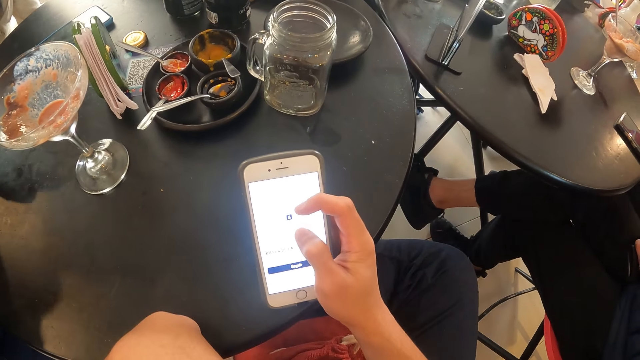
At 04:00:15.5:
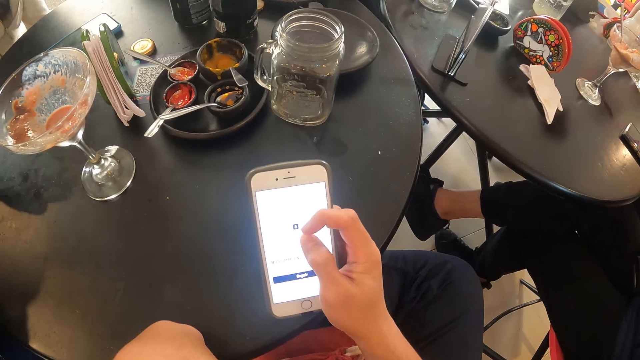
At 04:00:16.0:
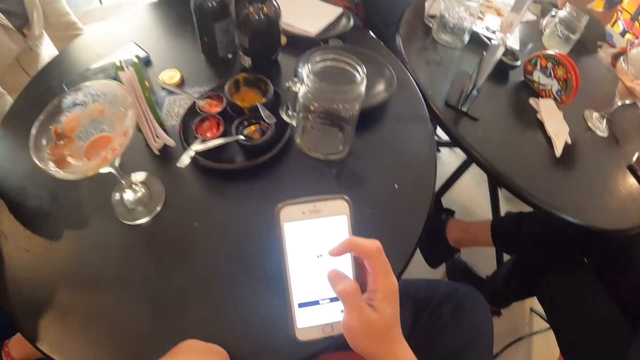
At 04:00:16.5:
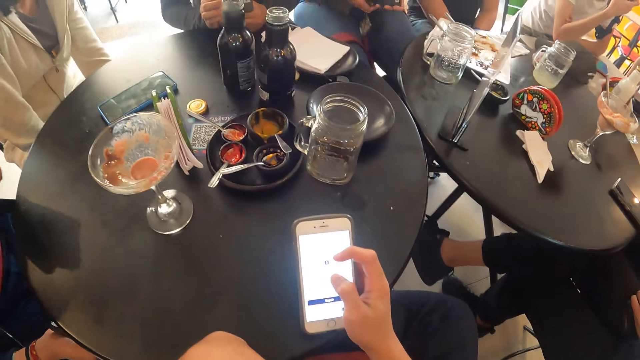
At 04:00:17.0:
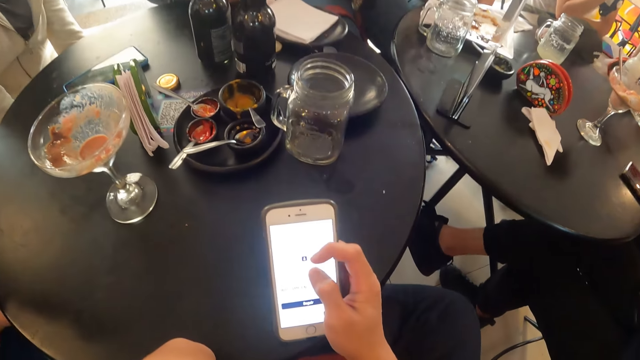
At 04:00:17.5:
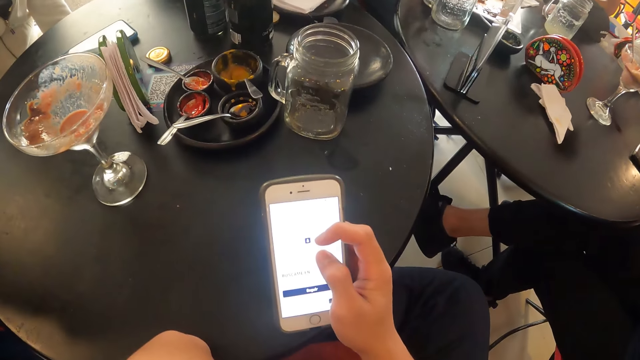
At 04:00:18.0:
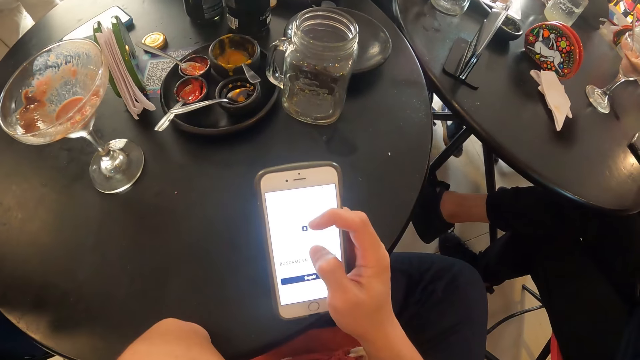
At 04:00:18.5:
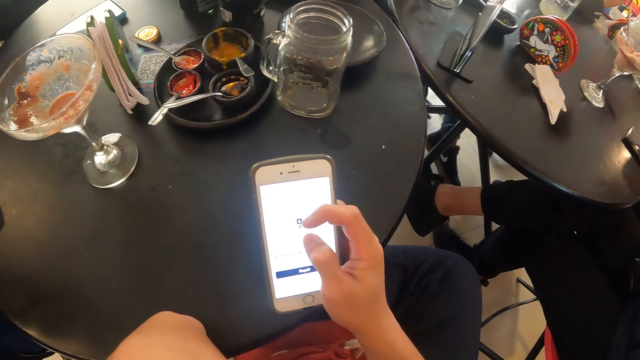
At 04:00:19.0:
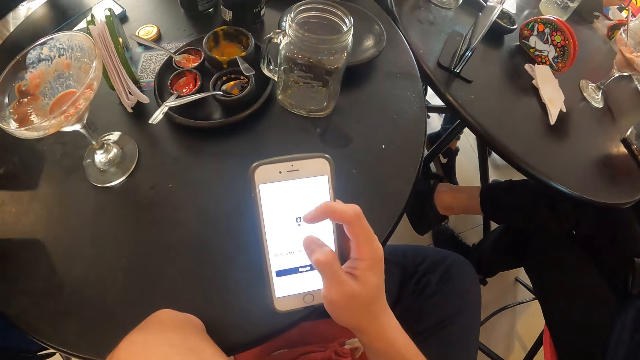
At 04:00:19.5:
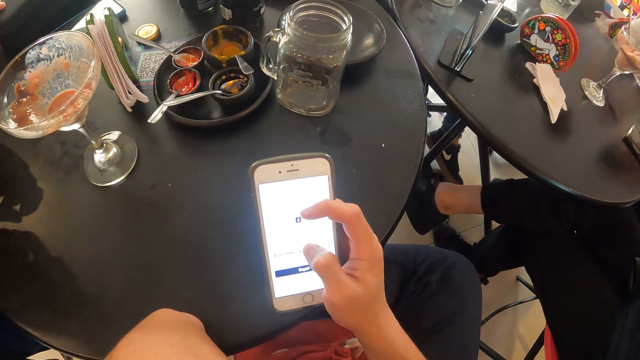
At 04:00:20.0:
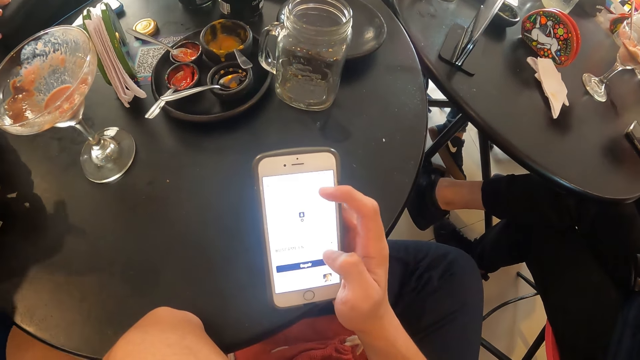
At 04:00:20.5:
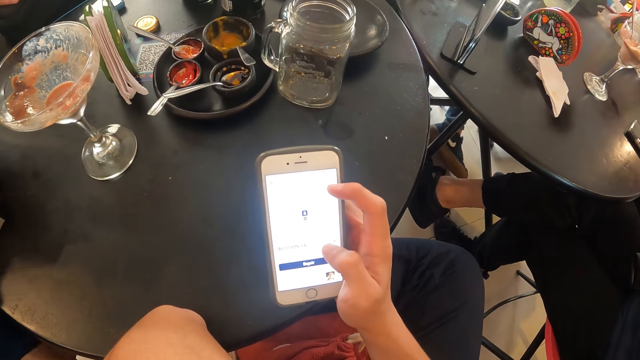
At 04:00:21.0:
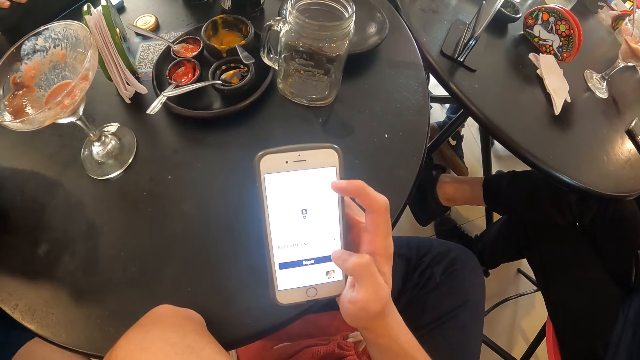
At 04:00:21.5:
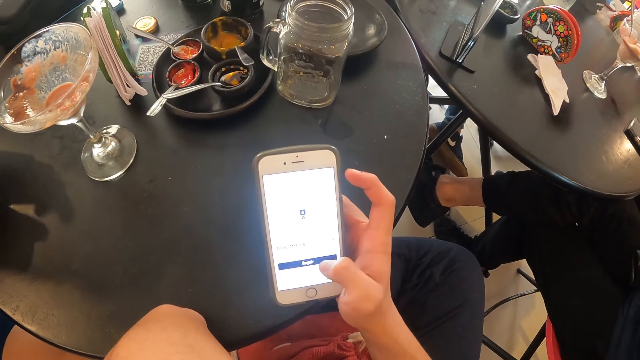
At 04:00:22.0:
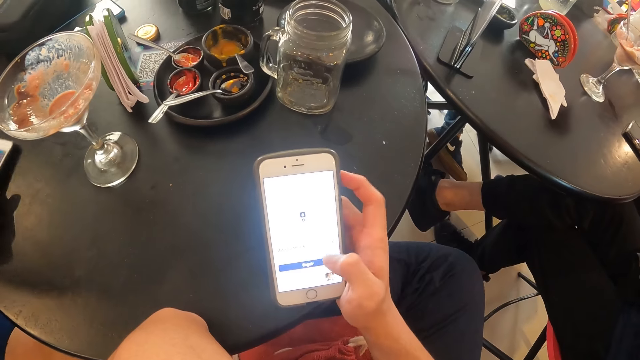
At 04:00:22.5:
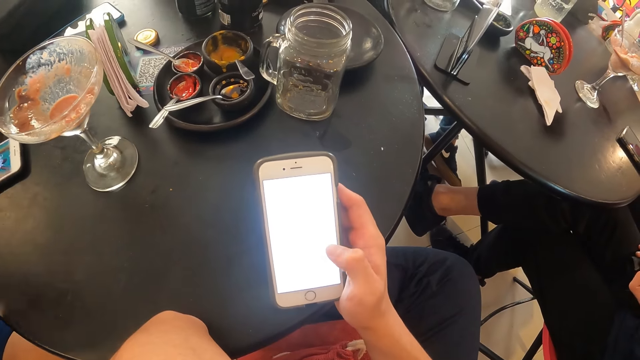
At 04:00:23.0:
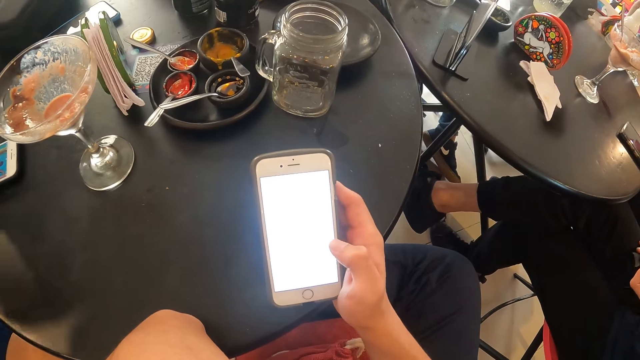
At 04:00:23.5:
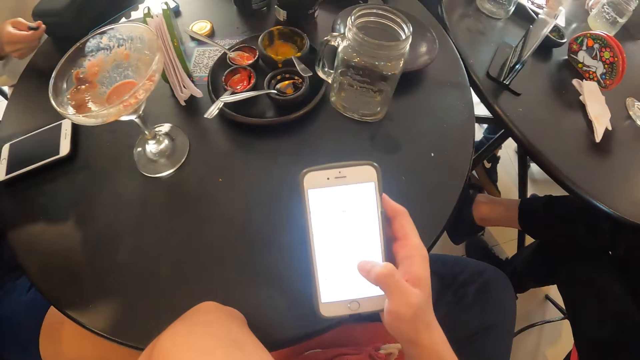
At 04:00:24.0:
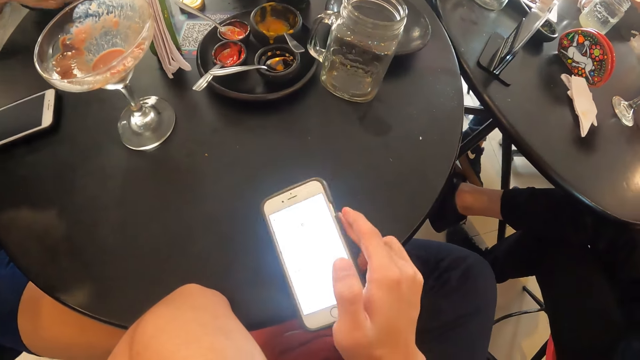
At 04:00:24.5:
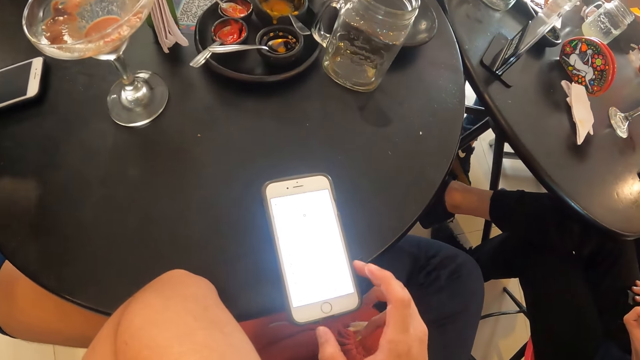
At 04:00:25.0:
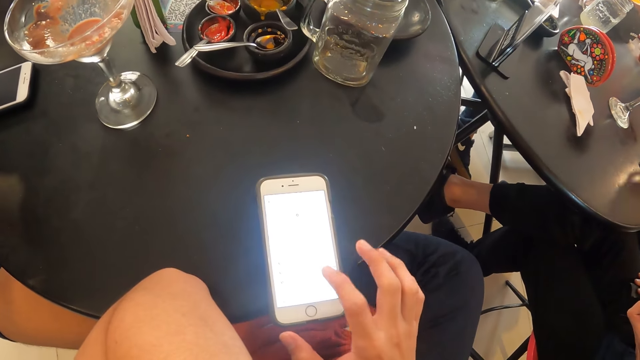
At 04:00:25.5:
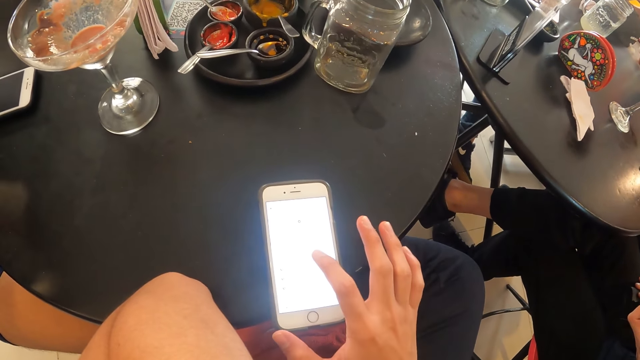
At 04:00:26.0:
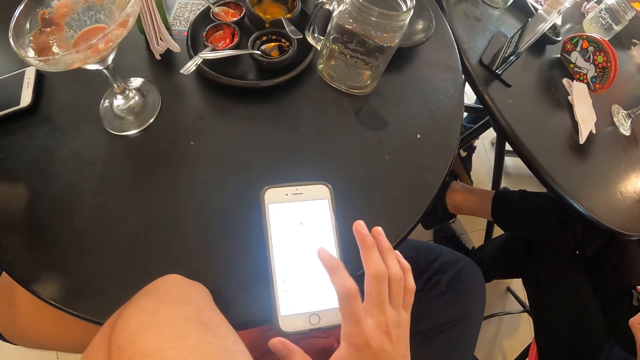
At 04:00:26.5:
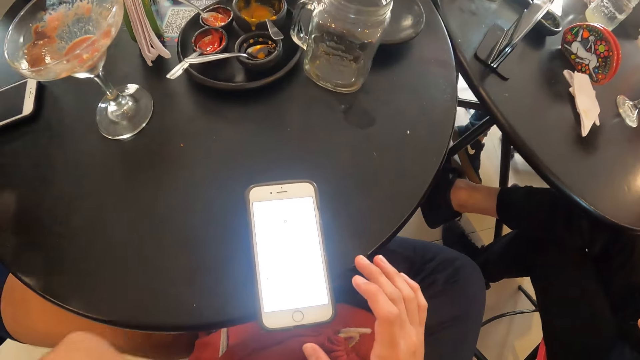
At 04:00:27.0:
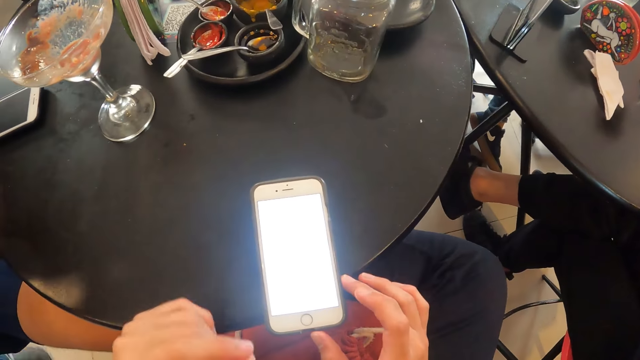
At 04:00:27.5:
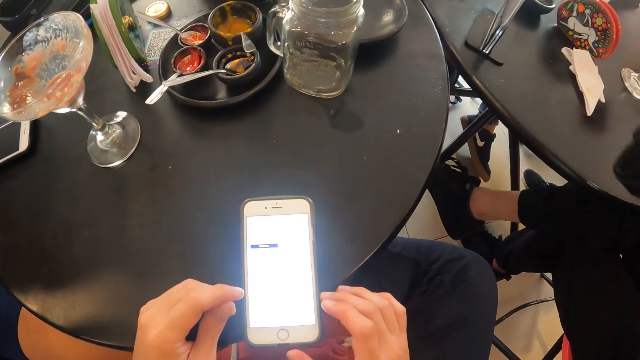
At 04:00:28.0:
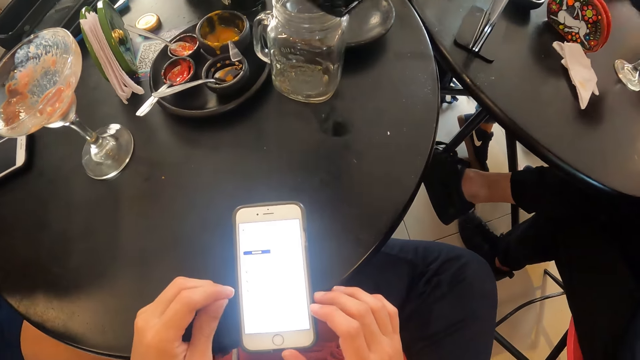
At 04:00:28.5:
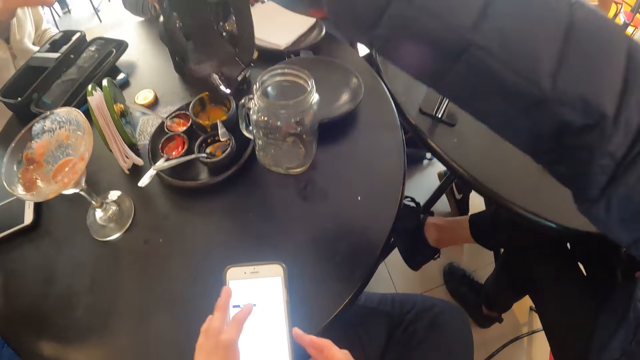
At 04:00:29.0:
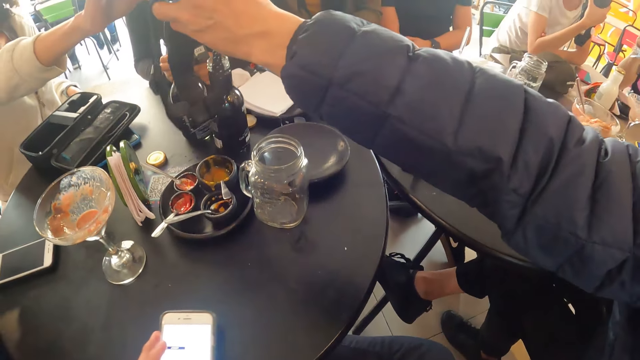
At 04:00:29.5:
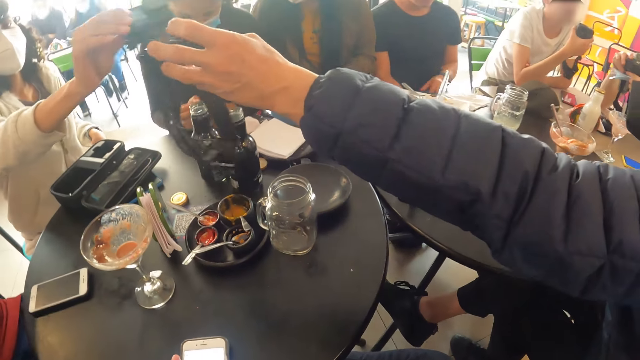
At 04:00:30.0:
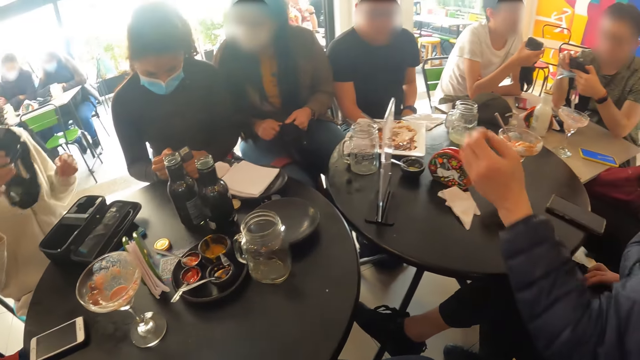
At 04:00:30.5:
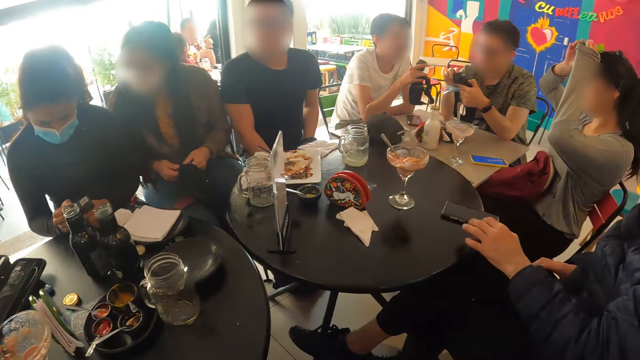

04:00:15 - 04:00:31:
The camera wearer drops the phone in her right hand on the table. She shifts the phone on the table with her left hand. A woman collects a camera from a man with her right hand.
